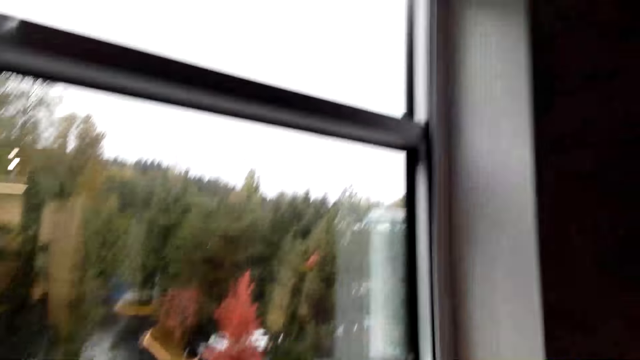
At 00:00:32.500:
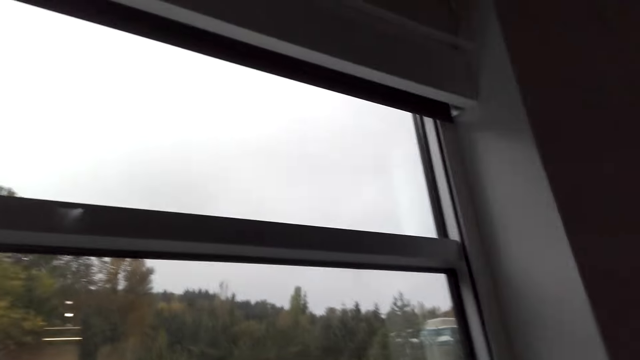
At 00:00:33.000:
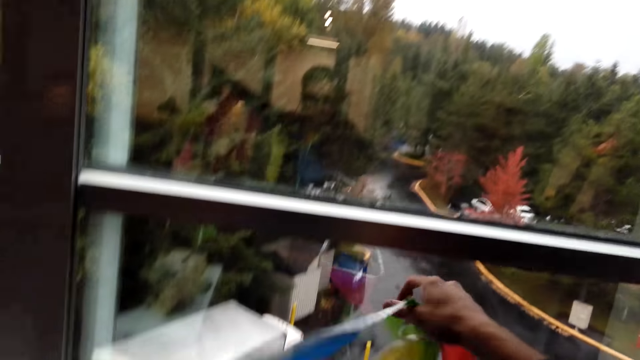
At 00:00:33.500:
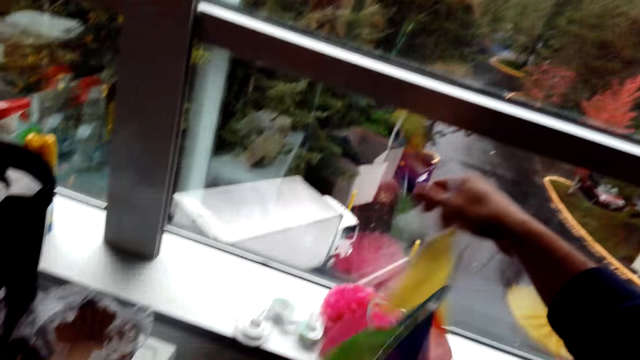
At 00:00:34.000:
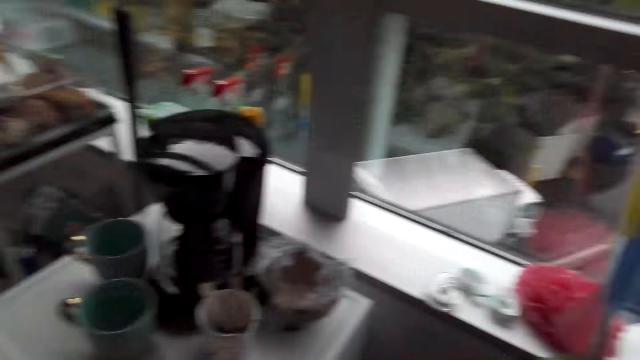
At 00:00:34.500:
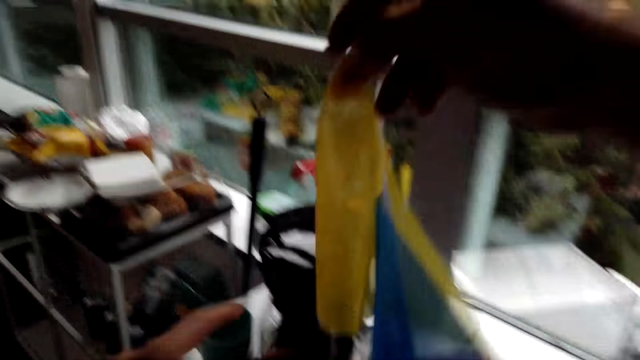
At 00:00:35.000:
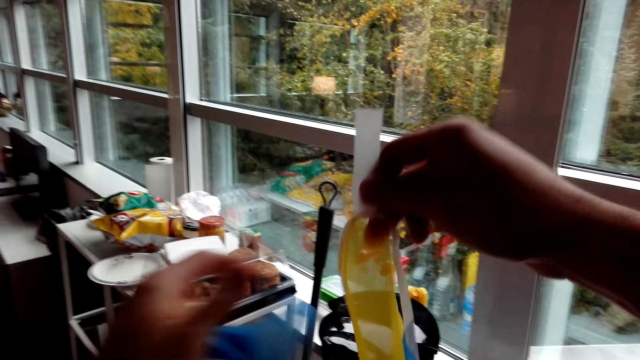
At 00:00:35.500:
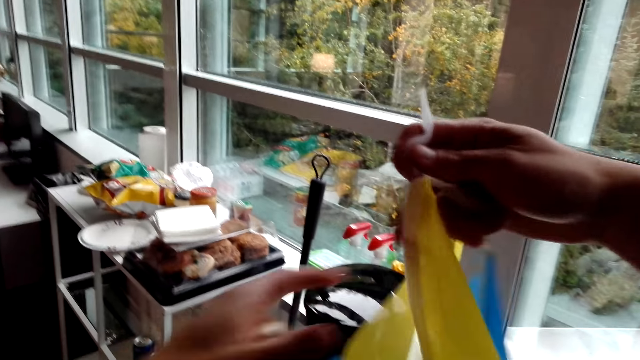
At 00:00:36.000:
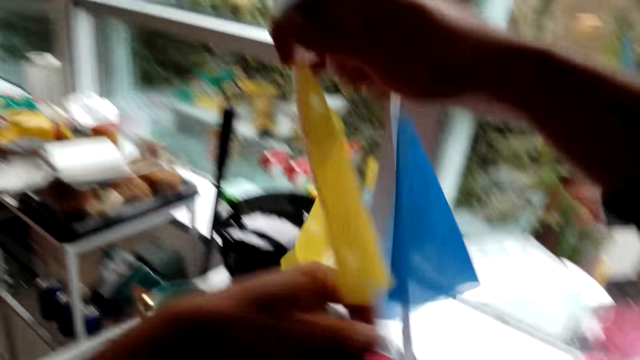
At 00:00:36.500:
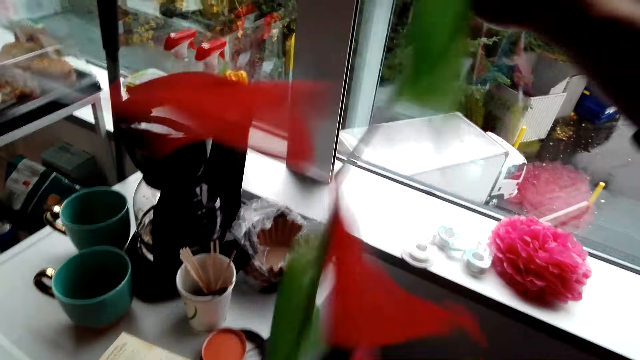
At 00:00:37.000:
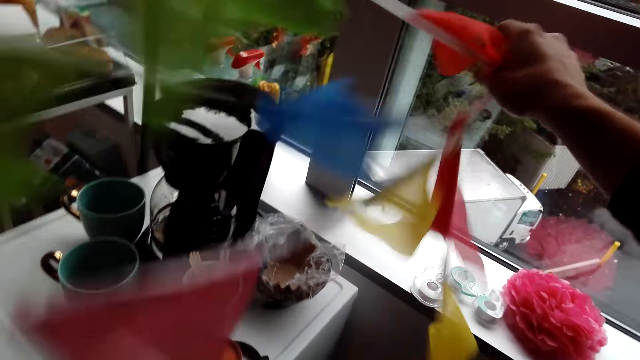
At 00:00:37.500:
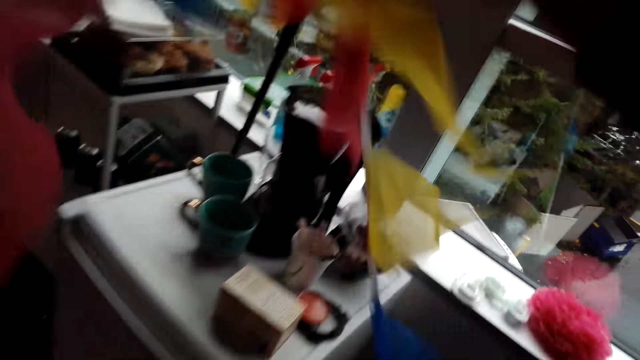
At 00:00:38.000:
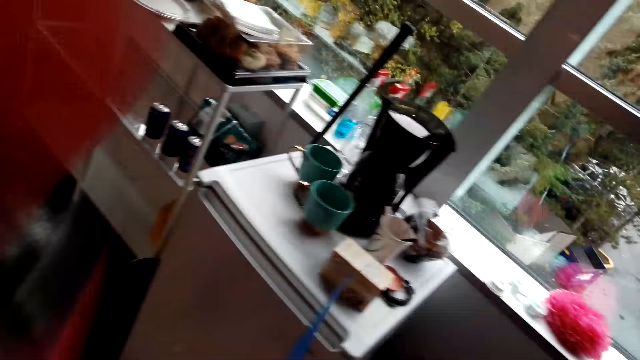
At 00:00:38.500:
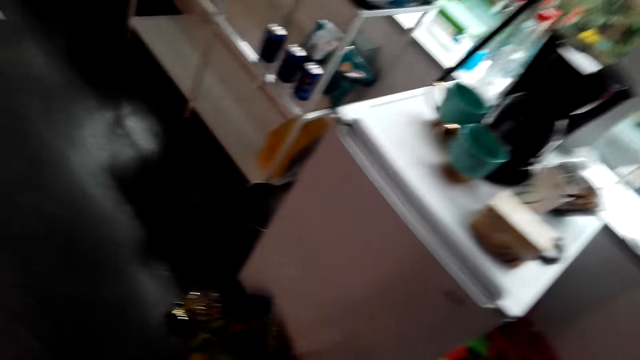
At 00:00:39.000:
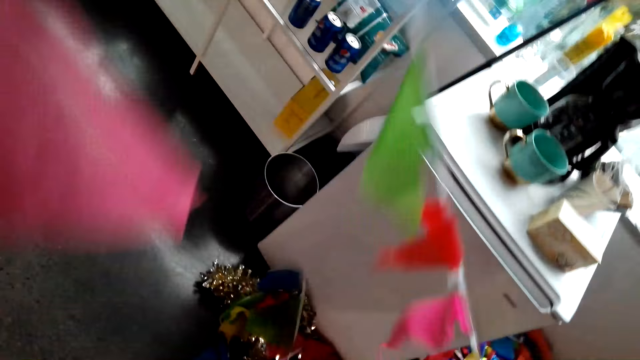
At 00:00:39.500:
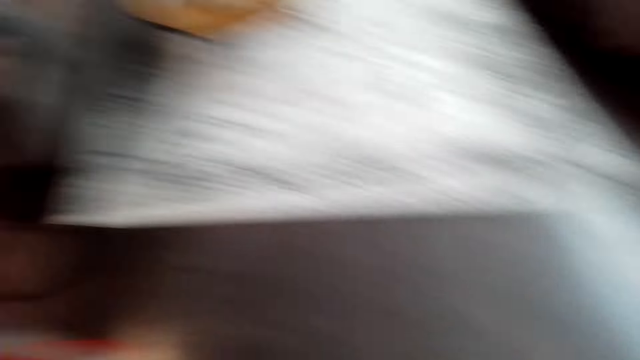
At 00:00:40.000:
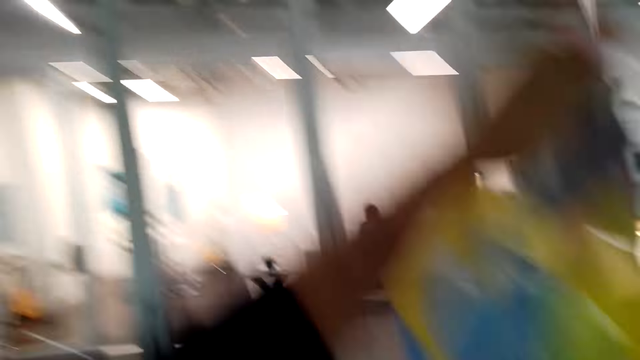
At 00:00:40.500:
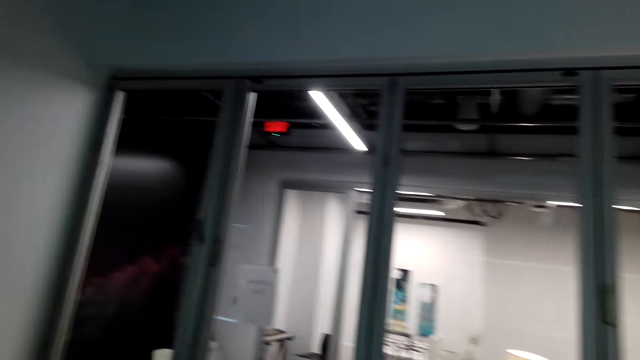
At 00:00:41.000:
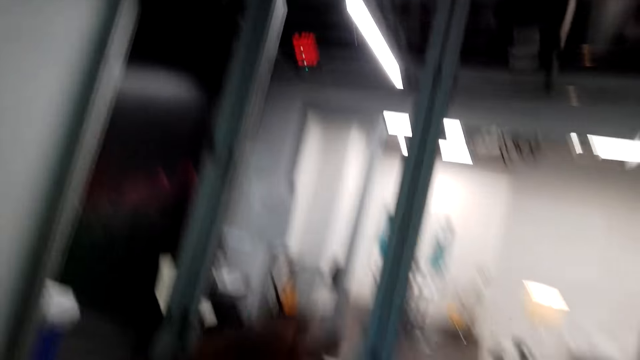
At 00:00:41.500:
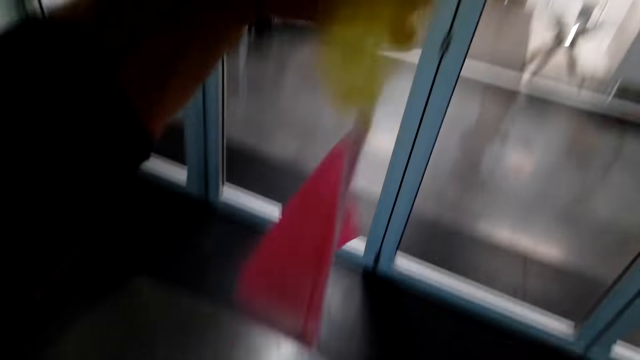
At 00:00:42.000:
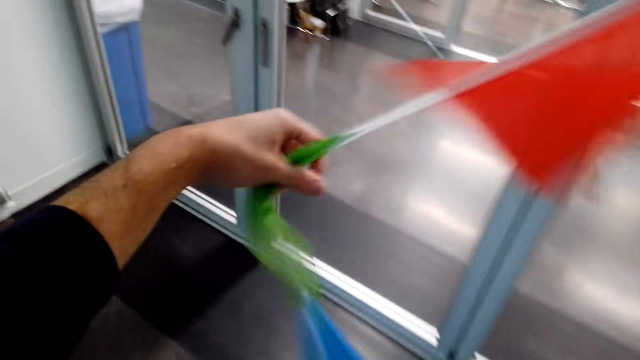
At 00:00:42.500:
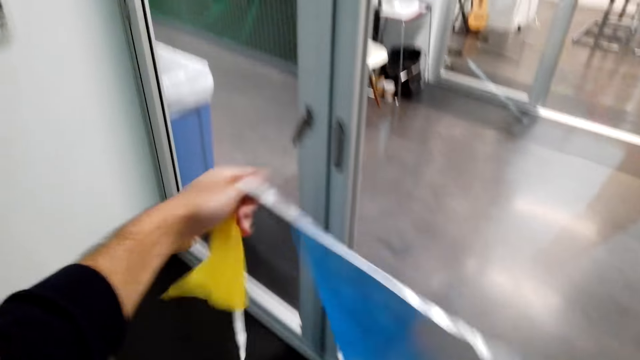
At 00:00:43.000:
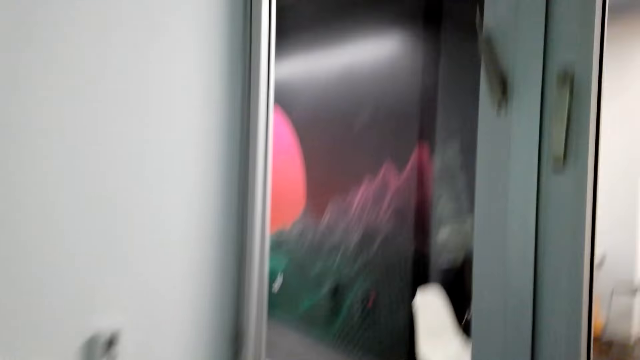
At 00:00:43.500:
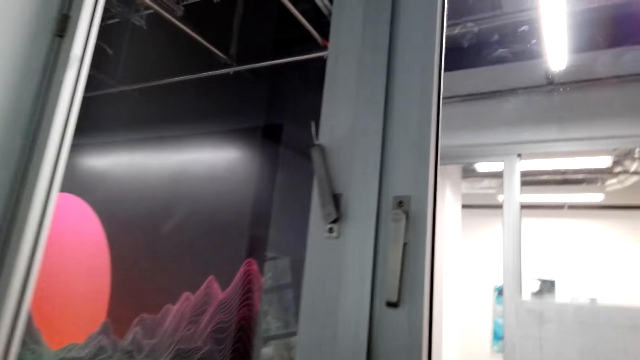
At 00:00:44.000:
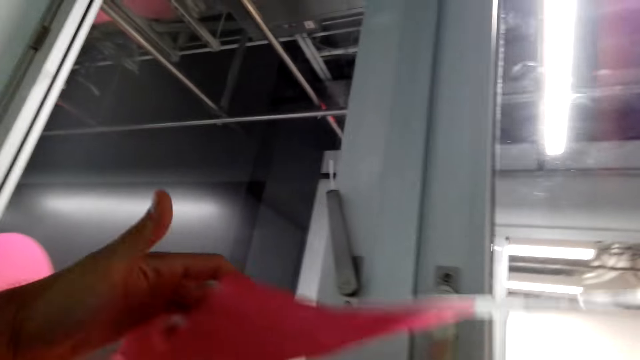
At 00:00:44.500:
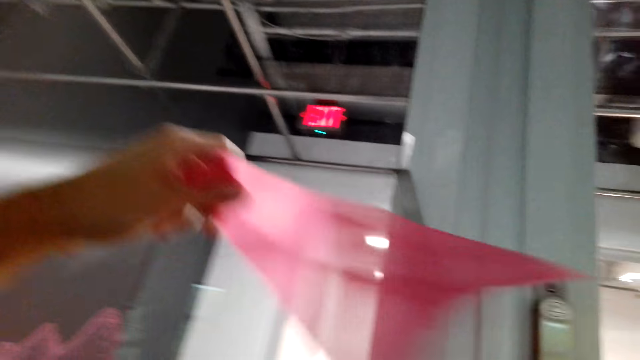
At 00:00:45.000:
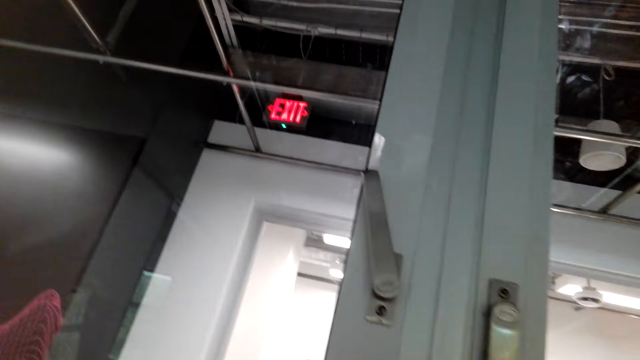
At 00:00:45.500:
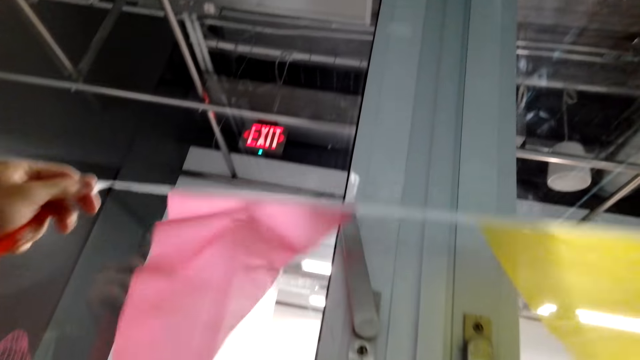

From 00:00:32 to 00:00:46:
The camera wearer looks around the hotel. They move up the Pennant Banner Flags. They look around the hotel. They move up the Pennant Banner Flags. They look around the hotel. They move up the Pennant Banner Flags.

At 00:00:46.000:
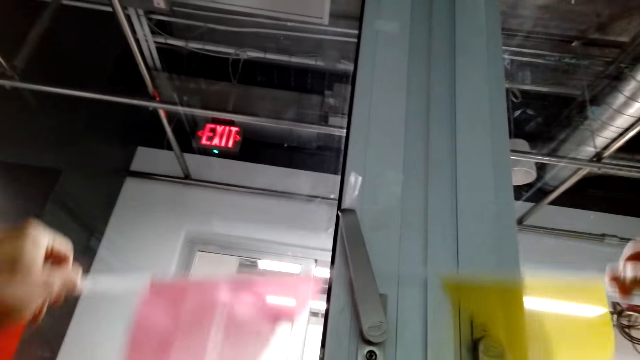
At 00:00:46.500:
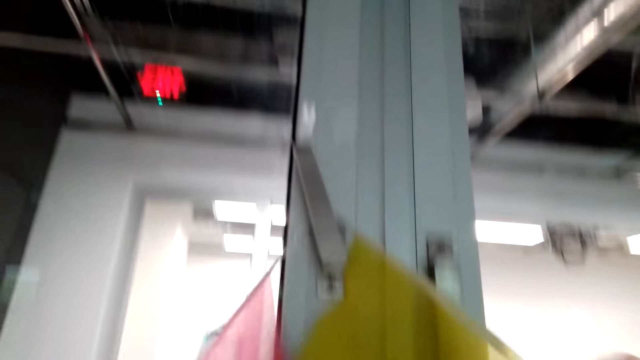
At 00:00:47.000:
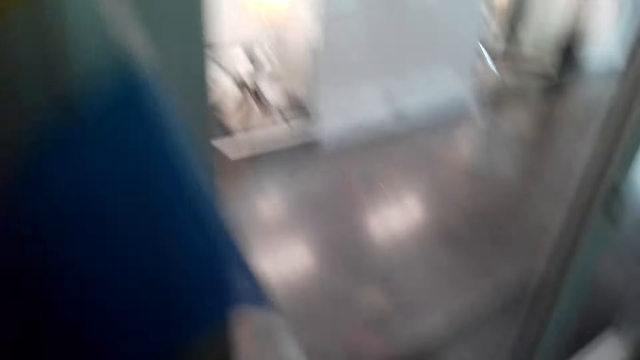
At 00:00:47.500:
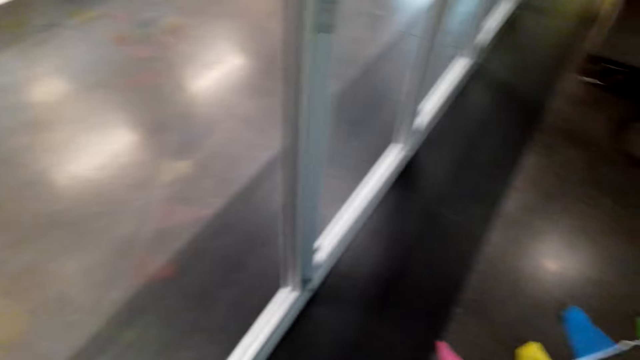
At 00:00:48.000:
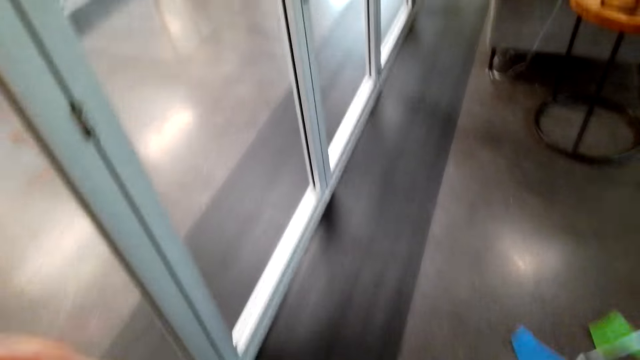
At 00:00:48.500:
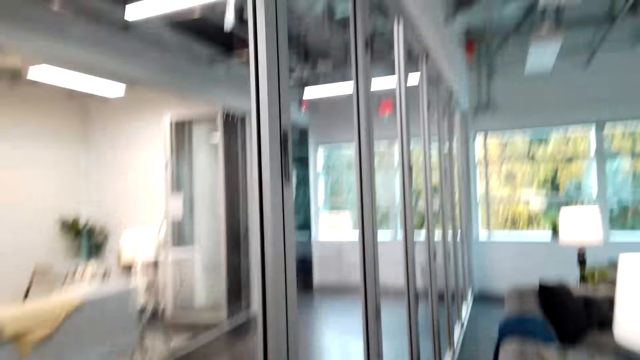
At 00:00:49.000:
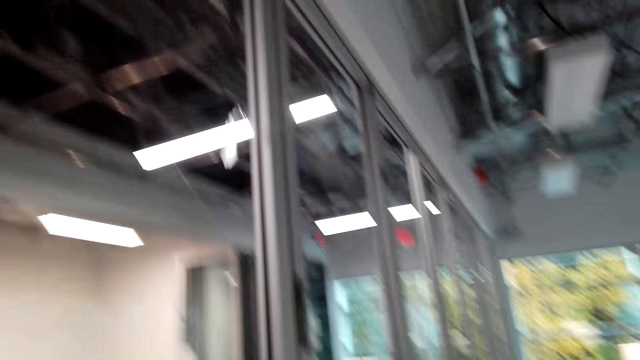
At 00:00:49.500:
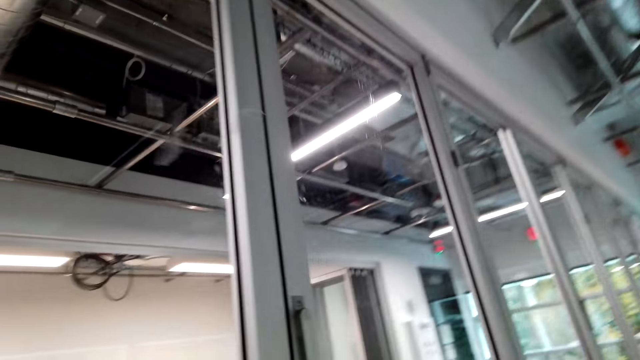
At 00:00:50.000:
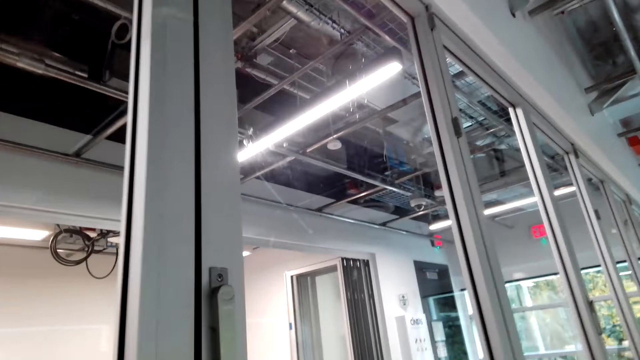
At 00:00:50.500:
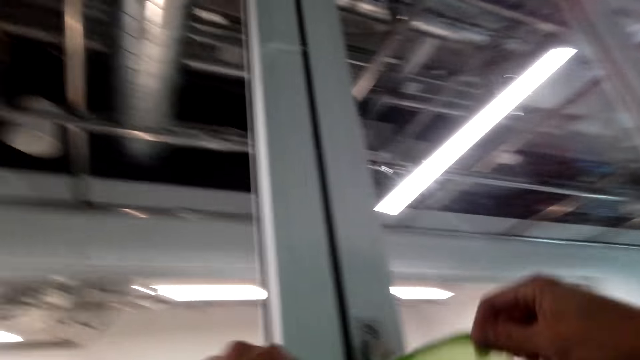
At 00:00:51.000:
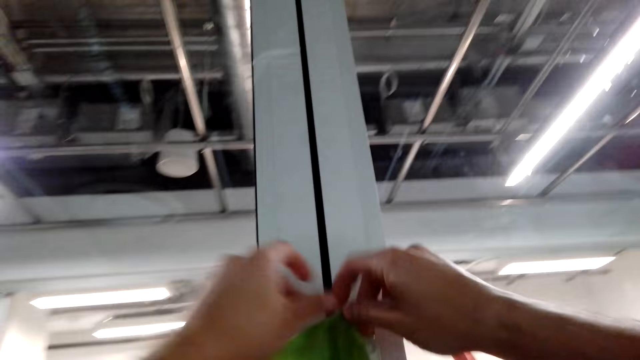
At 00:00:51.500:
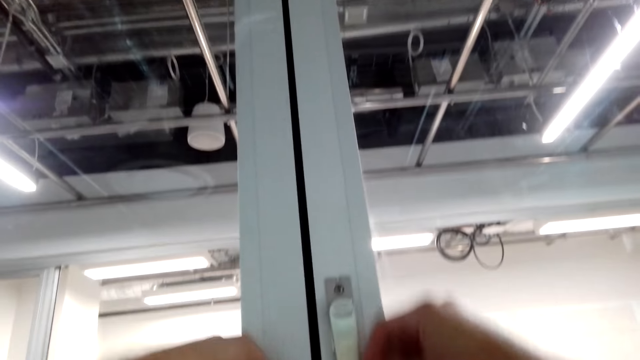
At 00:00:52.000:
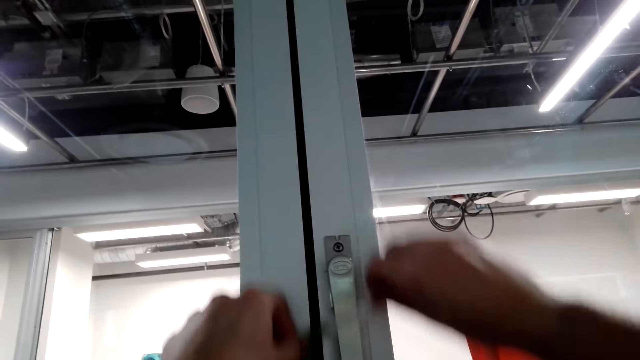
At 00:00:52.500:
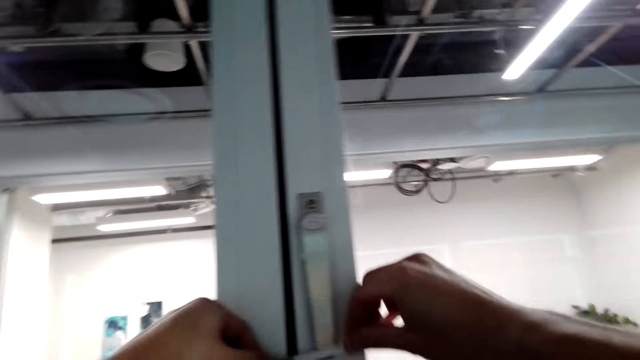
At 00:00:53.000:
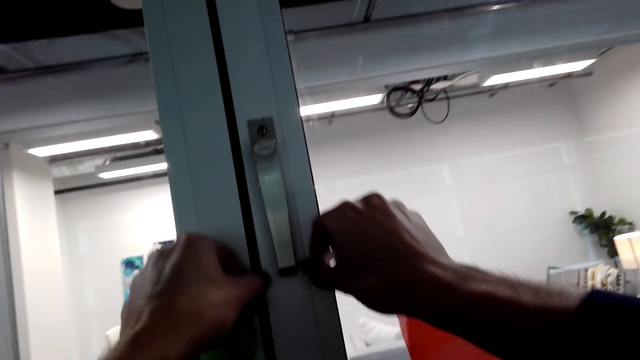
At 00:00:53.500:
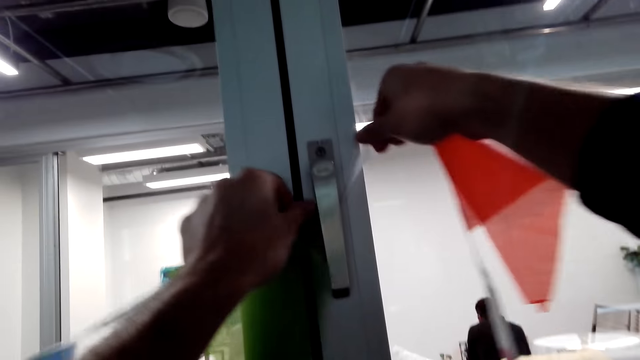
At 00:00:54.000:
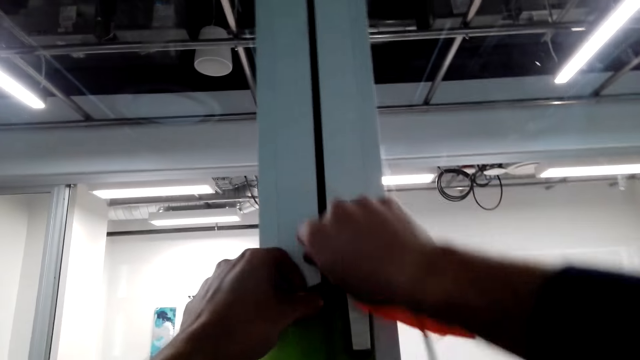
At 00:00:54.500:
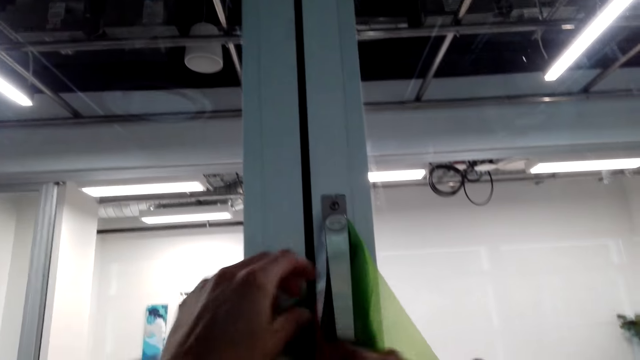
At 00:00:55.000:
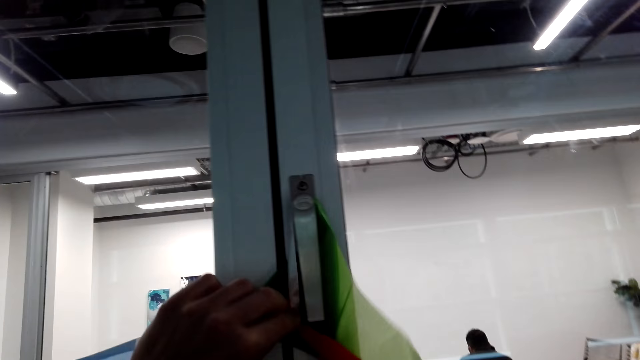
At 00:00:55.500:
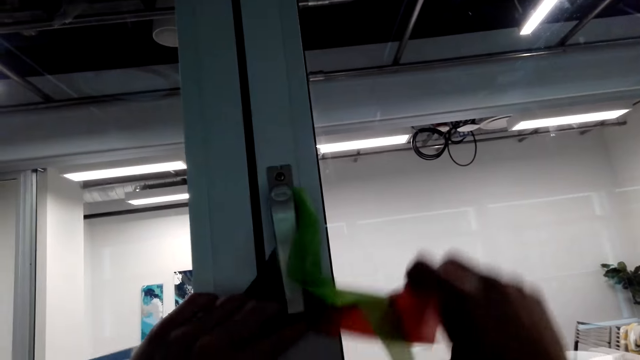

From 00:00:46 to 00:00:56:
The camera wearer hangs the Pennant Banner Flags on the window rail. They look around the hotel. They walk around the hotel. They hang the Pennant Banner Flags on the window rail.
